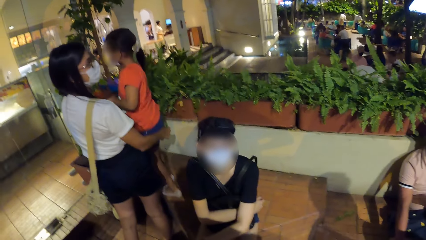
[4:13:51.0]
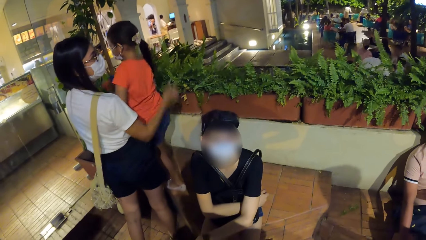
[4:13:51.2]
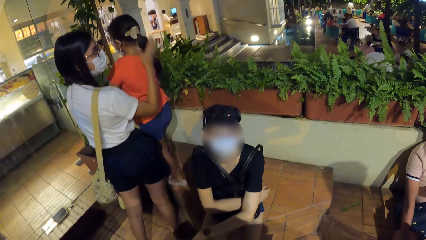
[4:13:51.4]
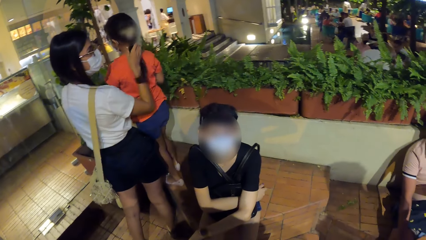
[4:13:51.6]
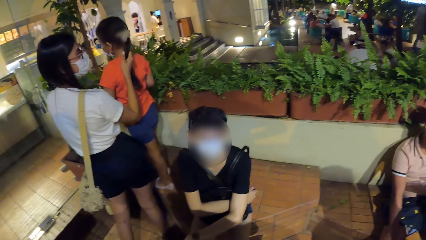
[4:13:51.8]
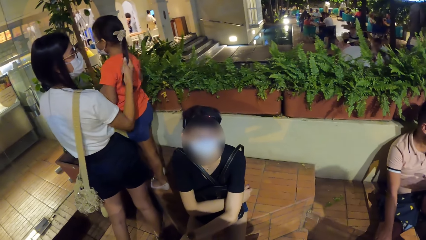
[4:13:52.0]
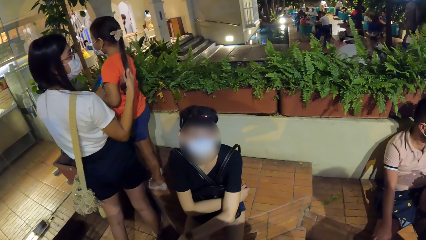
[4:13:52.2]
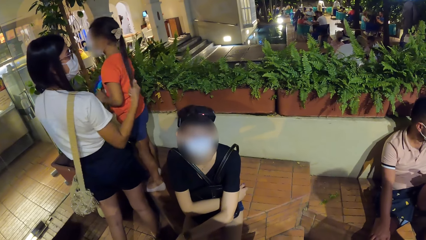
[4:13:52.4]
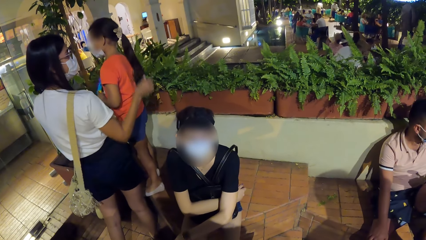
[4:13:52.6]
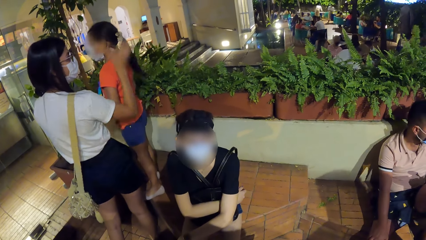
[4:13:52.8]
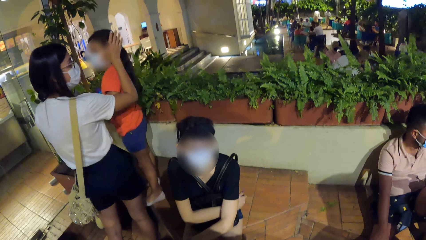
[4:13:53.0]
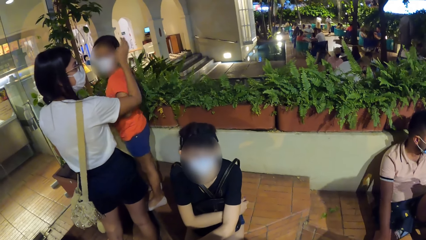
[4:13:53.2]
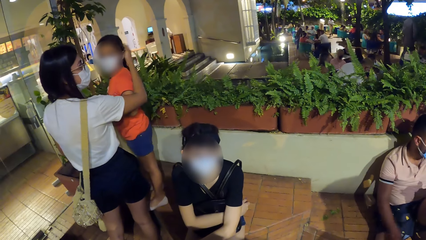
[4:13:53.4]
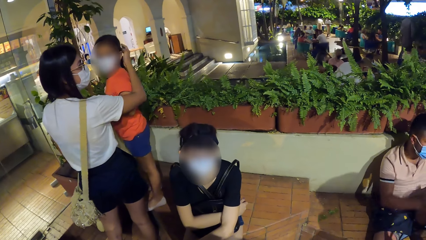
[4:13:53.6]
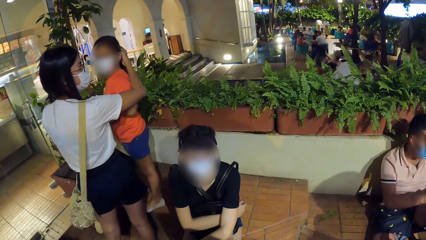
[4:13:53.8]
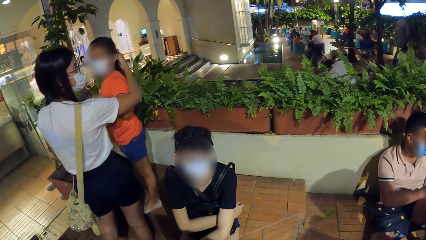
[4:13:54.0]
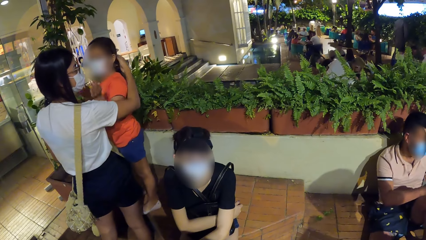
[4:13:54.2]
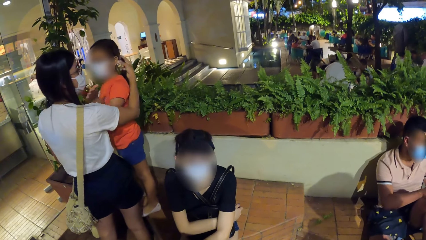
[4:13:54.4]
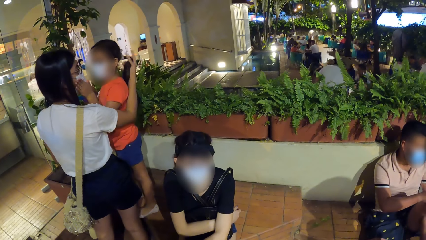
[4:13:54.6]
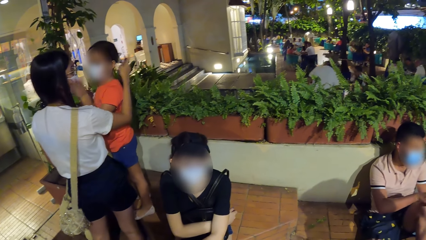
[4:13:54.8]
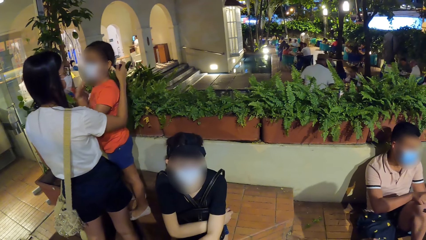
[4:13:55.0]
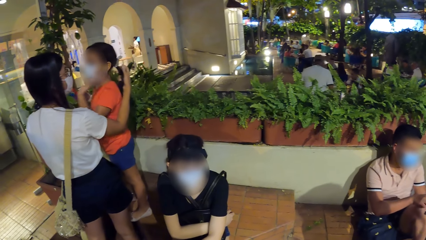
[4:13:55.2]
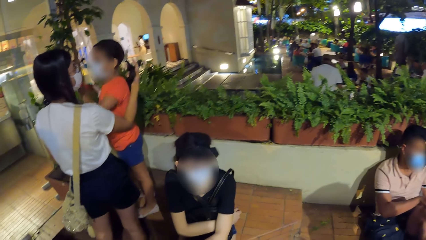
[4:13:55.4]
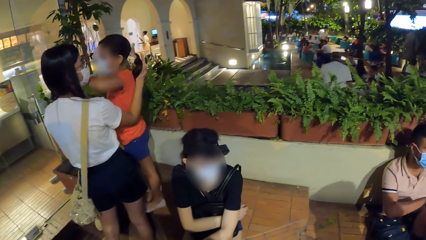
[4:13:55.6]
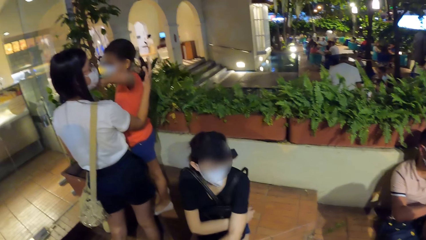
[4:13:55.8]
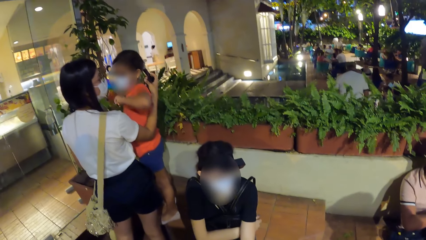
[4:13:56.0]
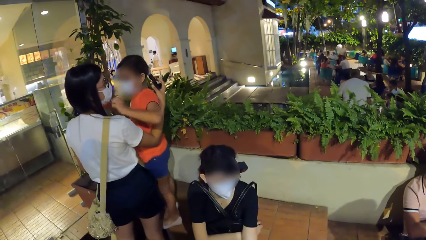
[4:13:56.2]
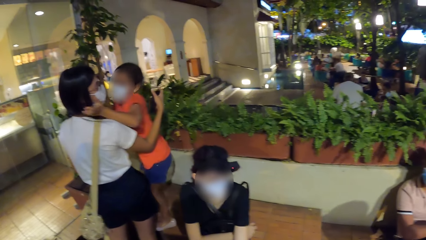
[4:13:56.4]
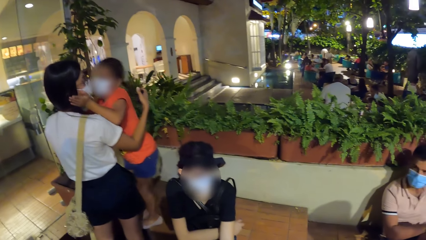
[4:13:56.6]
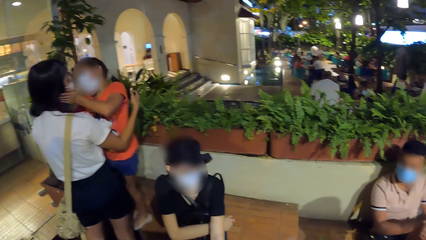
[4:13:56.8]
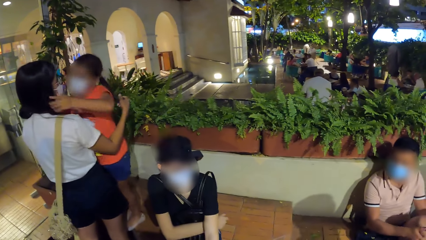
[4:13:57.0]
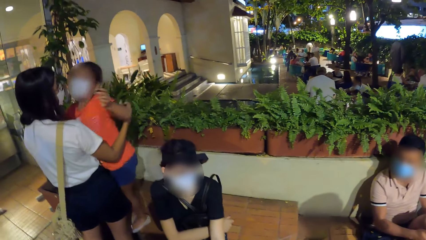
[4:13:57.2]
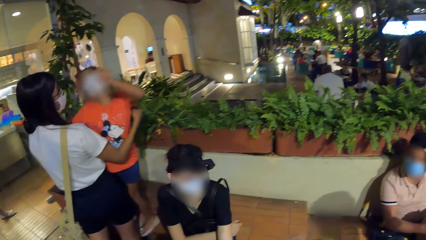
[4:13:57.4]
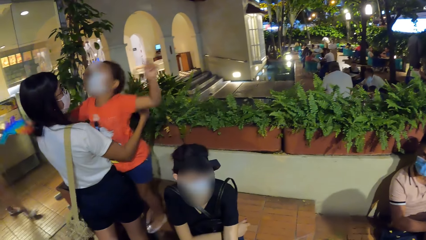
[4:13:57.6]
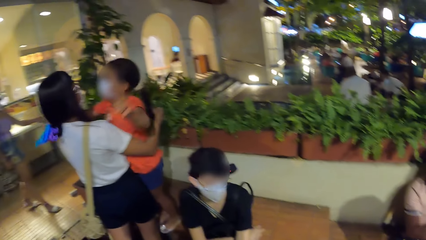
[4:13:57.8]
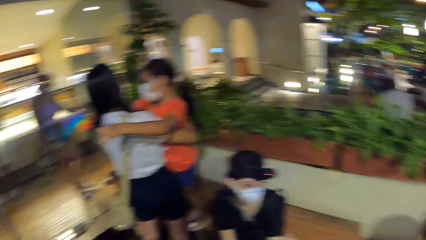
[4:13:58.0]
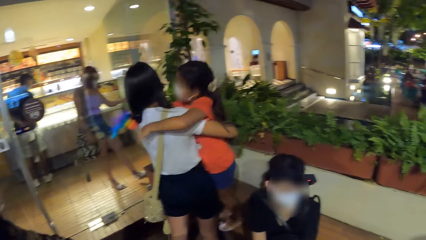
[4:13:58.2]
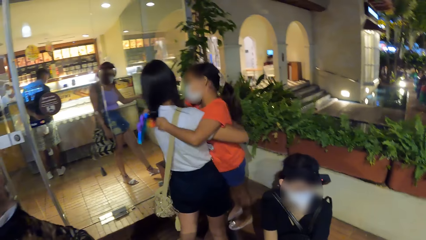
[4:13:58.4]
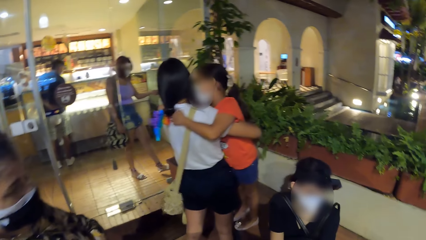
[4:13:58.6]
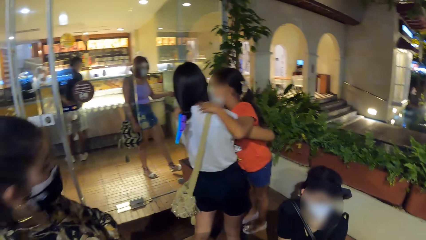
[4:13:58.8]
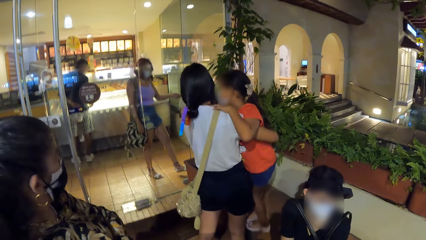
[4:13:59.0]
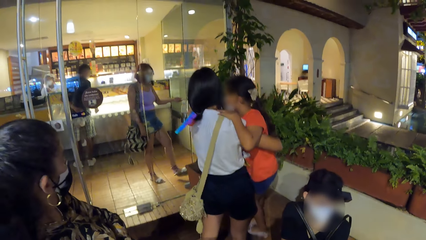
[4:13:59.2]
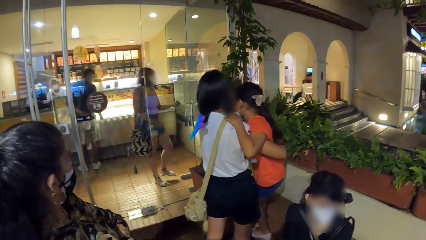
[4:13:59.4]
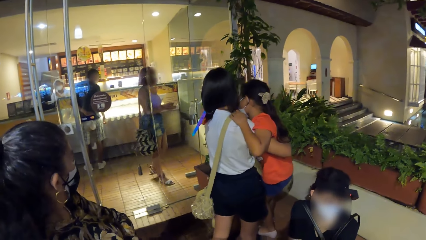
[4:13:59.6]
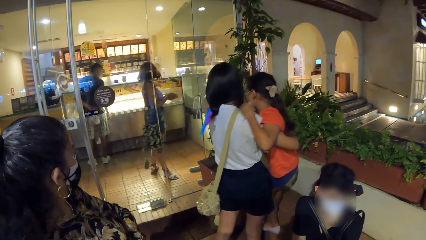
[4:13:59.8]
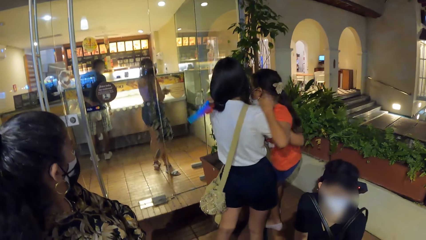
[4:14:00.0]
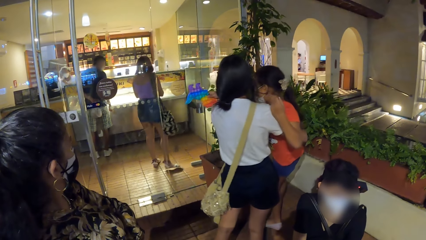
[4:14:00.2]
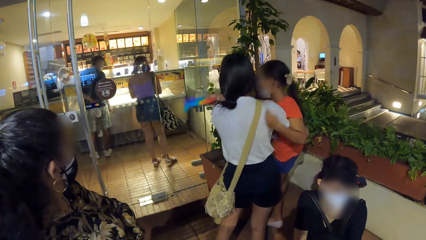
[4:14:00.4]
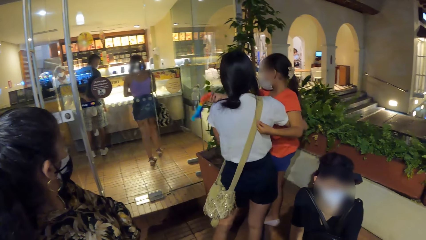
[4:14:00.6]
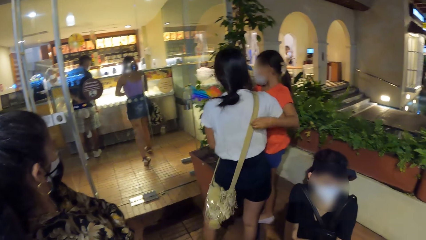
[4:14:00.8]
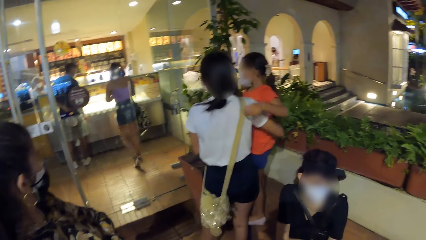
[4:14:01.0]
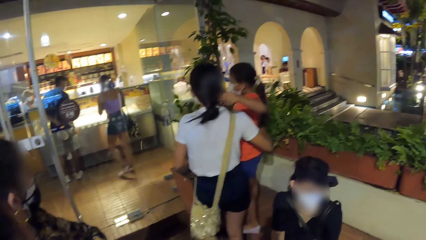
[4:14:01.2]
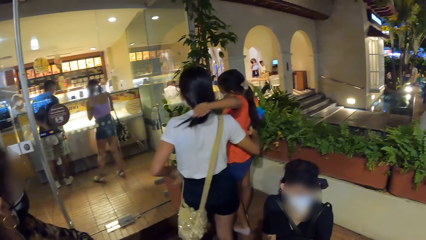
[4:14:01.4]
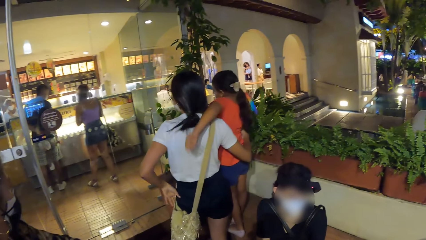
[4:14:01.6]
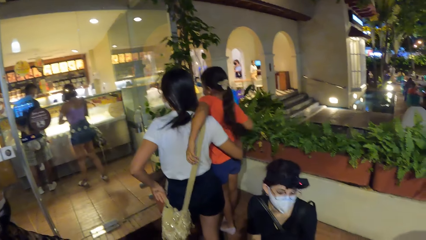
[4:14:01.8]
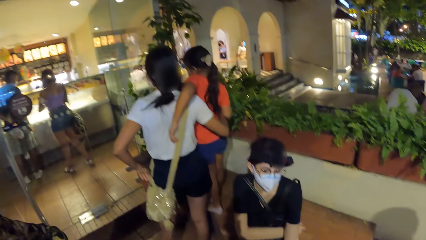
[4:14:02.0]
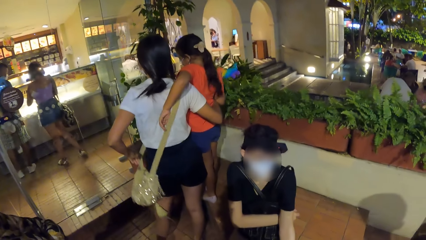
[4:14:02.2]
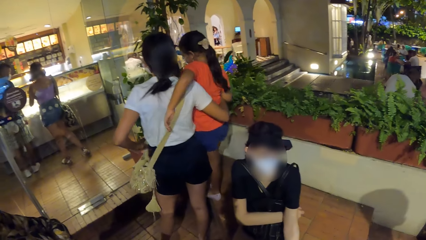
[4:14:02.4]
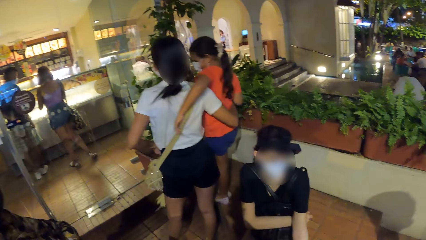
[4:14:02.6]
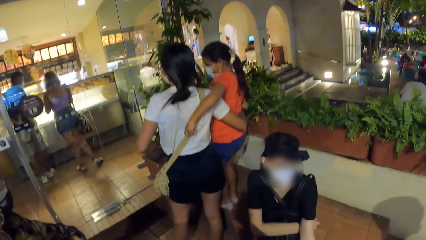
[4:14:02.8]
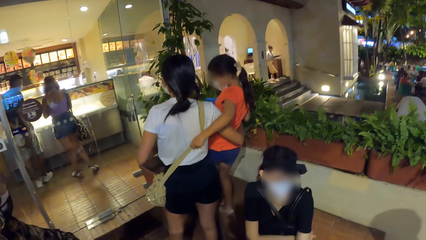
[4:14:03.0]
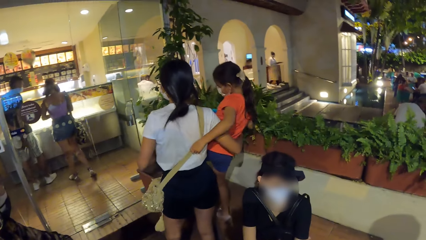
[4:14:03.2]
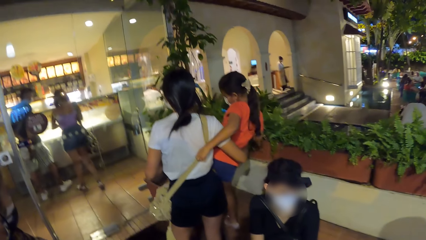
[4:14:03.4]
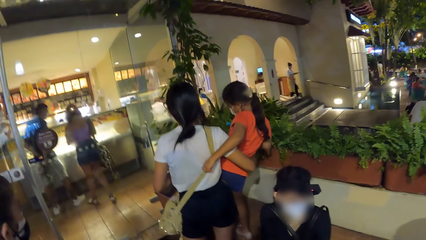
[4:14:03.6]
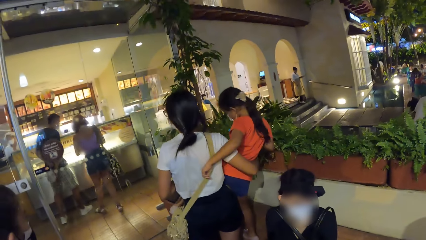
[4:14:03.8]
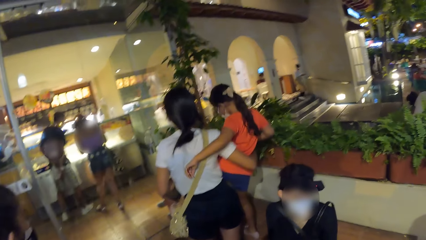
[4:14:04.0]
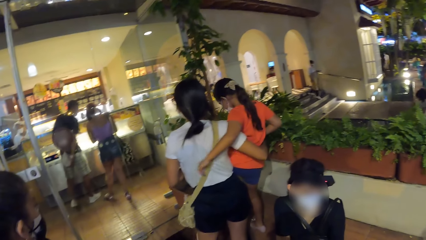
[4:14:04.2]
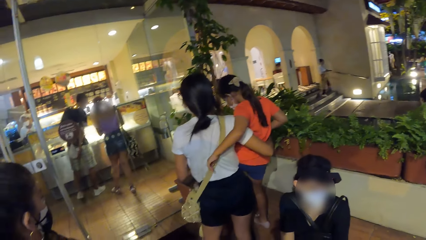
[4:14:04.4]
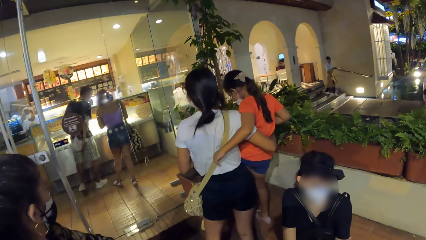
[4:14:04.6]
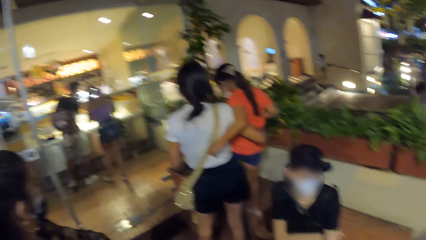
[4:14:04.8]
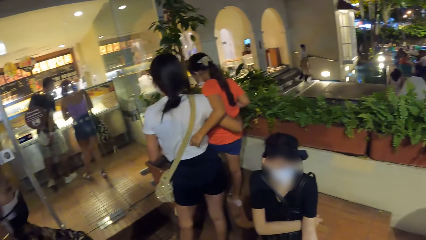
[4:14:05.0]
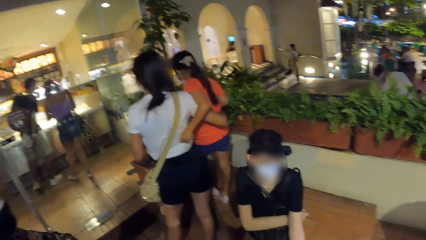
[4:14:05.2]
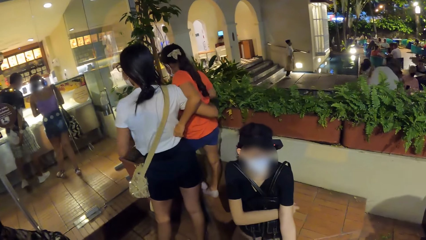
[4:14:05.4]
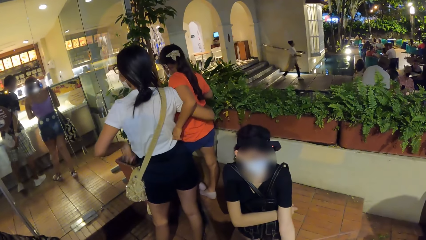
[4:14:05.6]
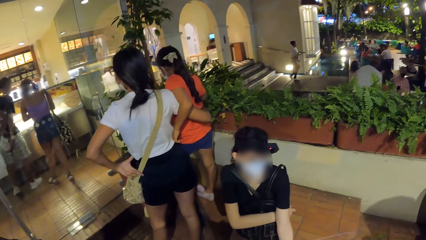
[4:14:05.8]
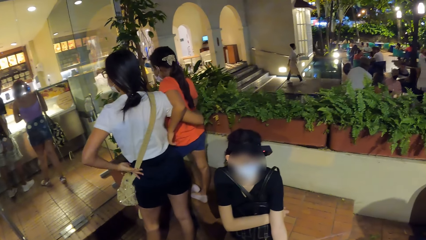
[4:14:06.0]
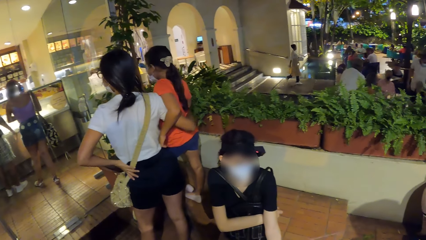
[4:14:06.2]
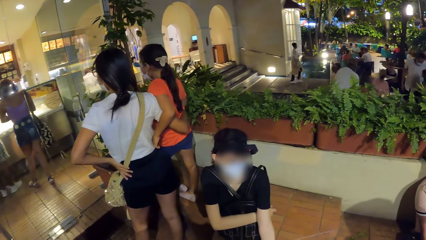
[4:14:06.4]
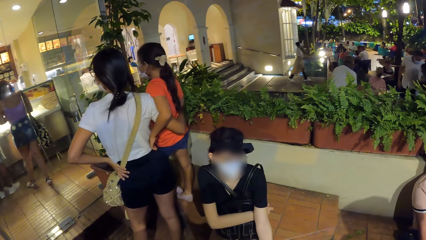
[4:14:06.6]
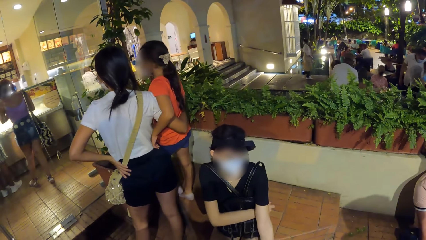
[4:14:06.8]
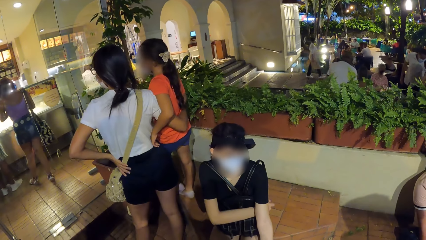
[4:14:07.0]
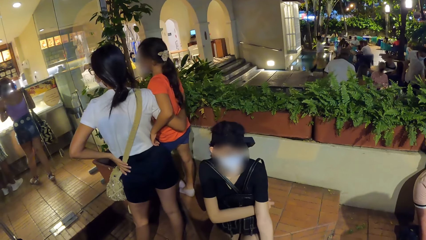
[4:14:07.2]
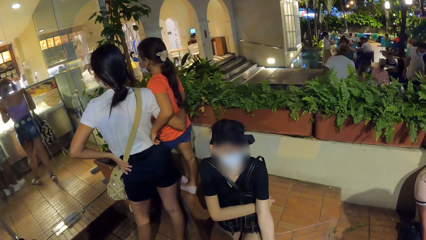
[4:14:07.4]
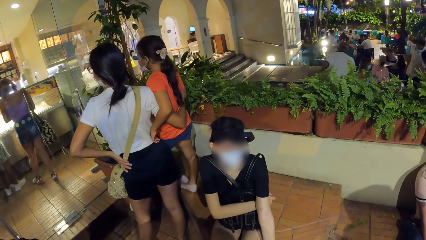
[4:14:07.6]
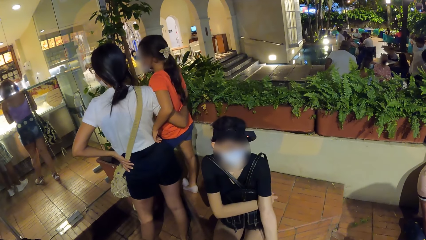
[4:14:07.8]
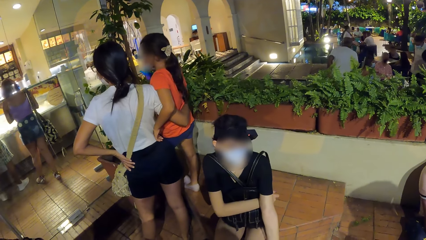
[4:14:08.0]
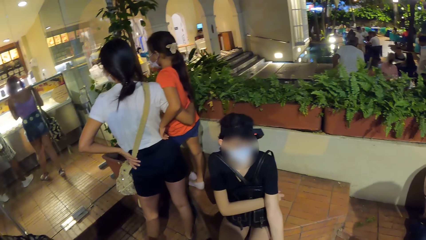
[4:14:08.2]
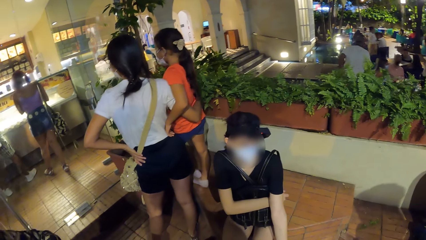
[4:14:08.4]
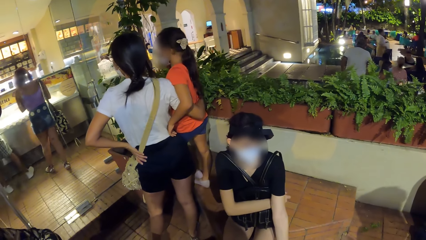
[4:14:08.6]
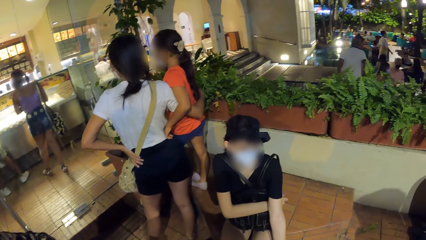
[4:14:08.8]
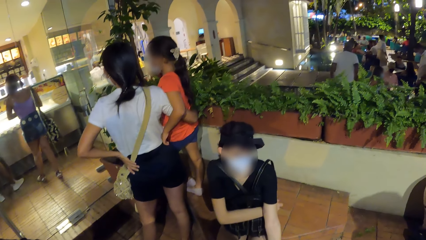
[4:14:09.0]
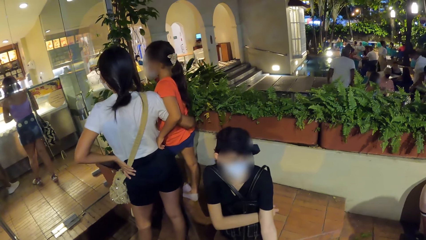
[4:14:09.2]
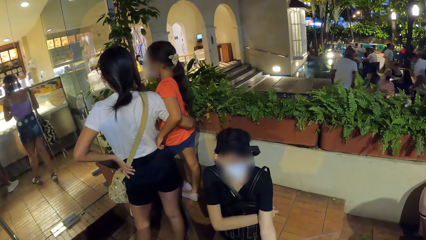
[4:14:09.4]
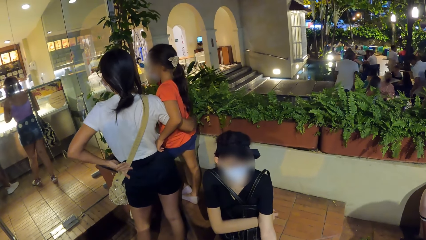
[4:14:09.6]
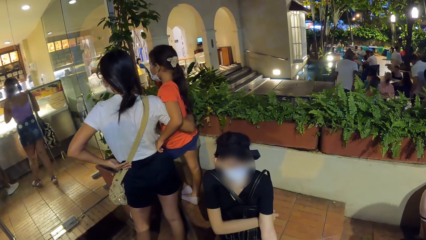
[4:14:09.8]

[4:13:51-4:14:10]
The woman strokes the hair of the girl with her right hand. The girl slaps the cheek of the woman with her left hand. The girl plays with the woman. The girl hugs the woman. Another woman takes some hand sanitiser from a hand sanitiser dispenser with her left hand. The other woman places her left foot at the glass door. The man checks the food display counter. The other woman rubs her hands together. The man checks the food display counter with the other woman. The first woman adjusts the bag with her left hand.
